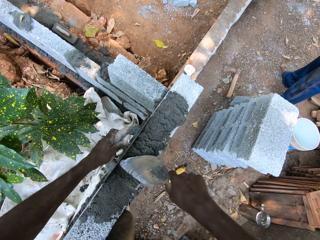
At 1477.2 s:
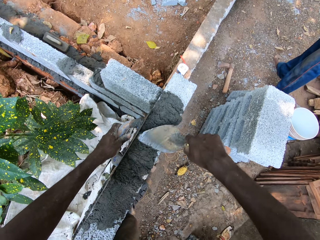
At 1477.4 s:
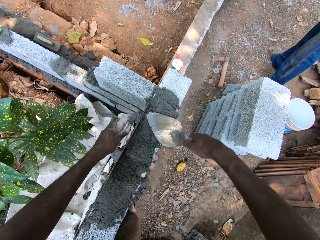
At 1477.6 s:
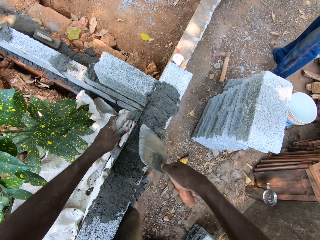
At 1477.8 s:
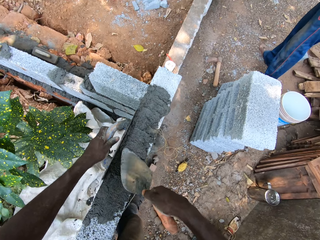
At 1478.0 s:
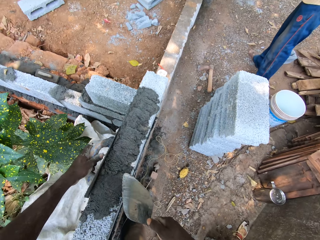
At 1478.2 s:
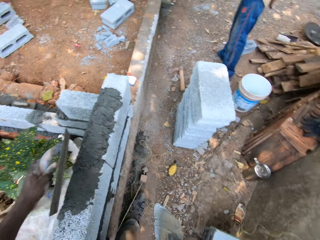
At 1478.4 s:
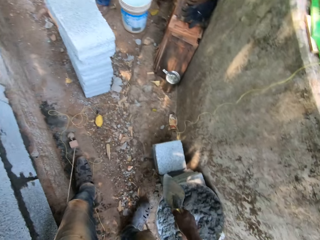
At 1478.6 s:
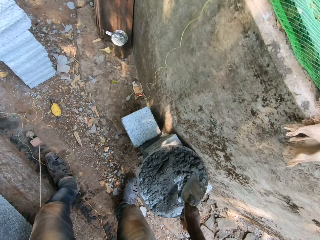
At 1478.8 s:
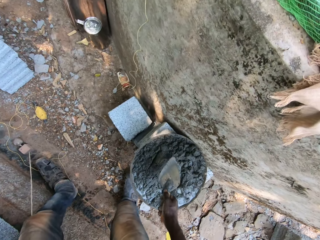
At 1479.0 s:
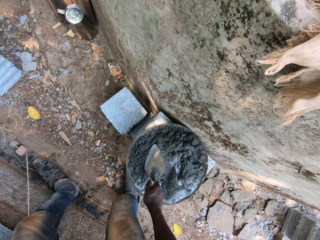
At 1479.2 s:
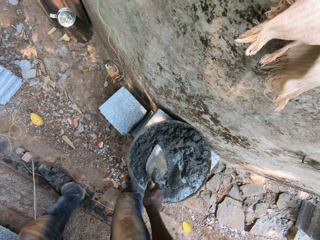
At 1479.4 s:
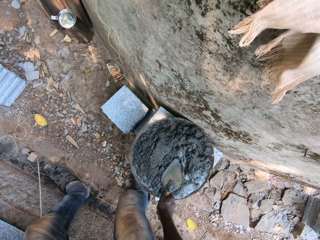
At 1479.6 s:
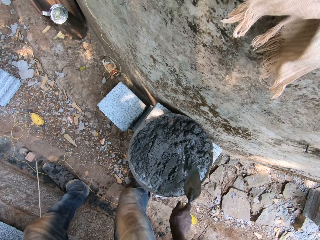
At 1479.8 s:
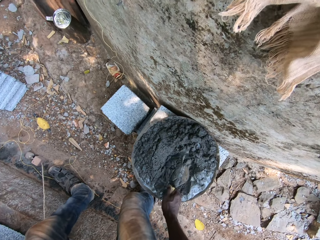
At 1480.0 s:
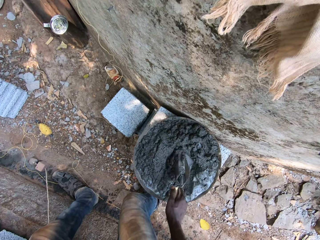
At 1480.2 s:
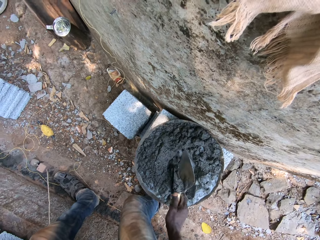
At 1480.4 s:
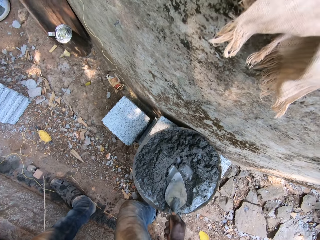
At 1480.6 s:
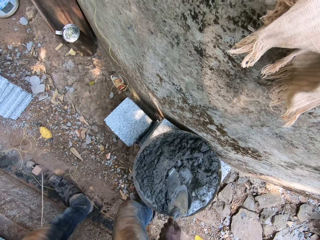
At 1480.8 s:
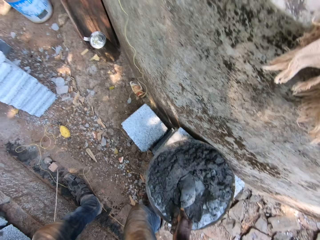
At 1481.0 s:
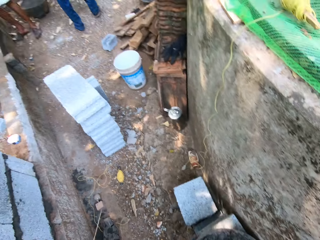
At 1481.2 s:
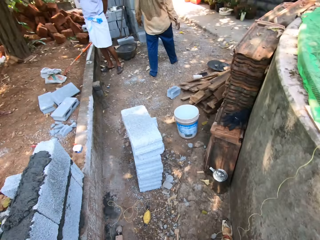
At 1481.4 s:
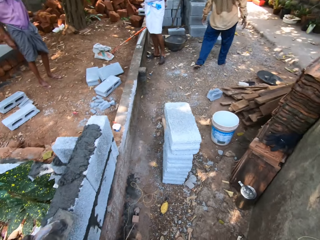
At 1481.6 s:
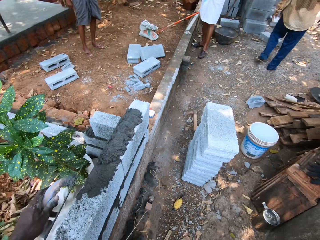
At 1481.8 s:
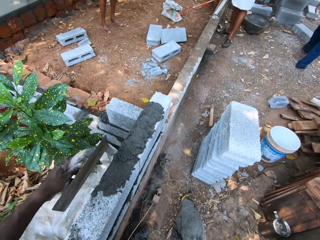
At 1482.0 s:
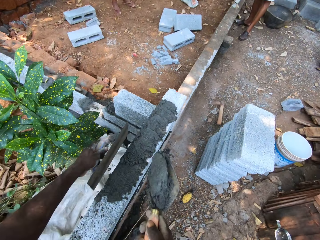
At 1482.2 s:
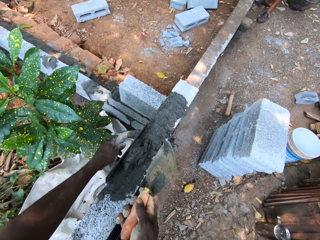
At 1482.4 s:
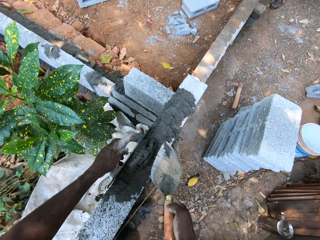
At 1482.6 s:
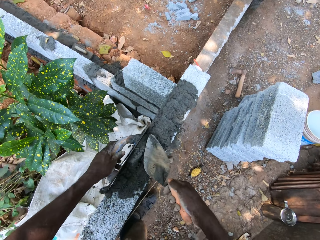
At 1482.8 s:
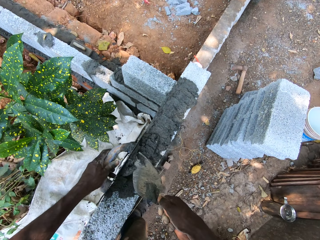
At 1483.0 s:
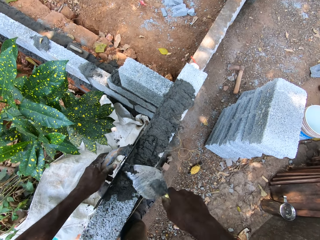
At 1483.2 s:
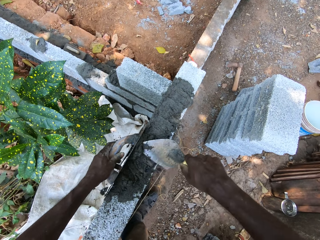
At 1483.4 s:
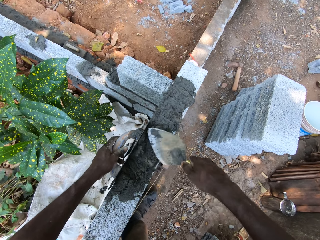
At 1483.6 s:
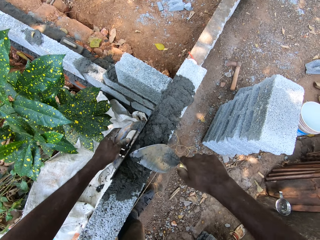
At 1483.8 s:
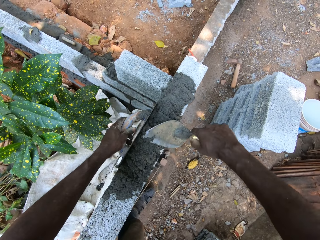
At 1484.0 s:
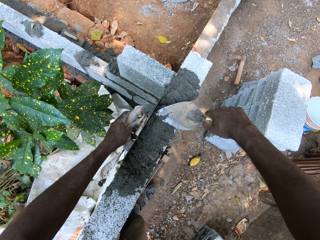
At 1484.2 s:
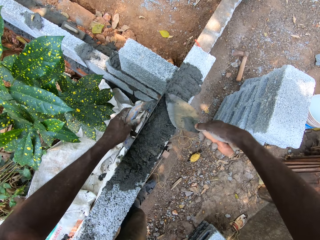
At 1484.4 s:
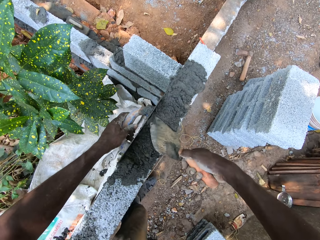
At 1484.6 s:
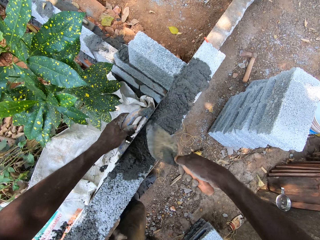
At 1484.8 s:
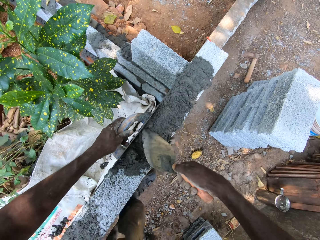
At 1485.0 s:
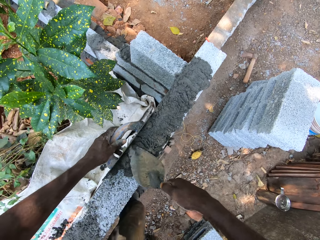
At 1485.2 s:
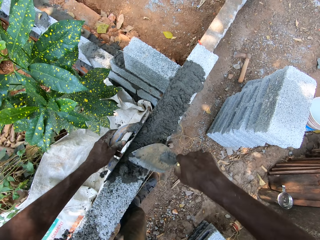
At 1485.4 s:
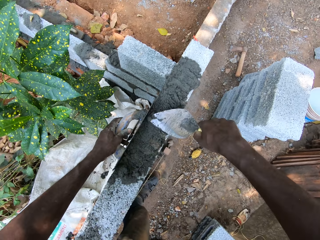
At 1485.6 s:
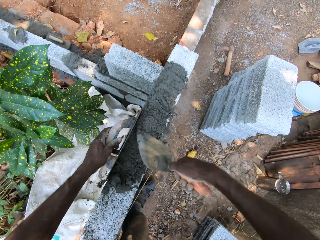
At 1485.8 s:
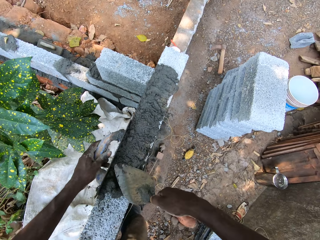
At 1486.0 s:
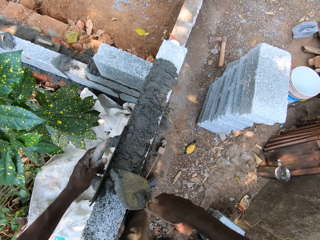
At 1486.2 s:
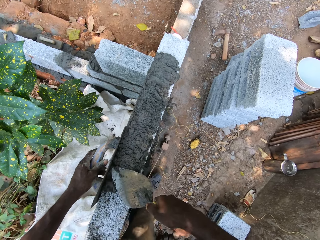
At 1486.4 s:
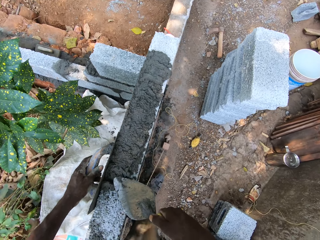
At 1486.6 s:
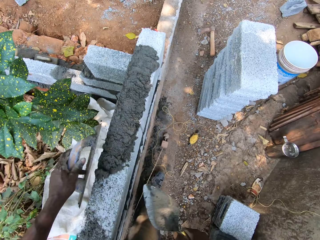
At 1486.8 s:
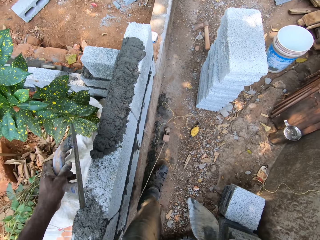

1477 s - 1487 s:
The camera wearer interacts with a man. He takes cement or concrete from the tray with the trowel in his right hand. He mixes the concrete with the trowel. He applies the cement on the wall with the trowel in his right hand. He levels the concrete.

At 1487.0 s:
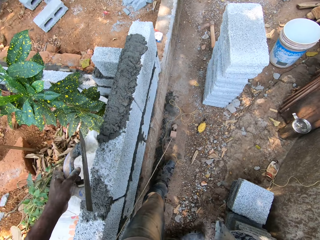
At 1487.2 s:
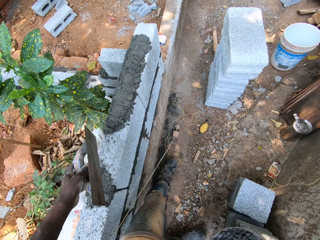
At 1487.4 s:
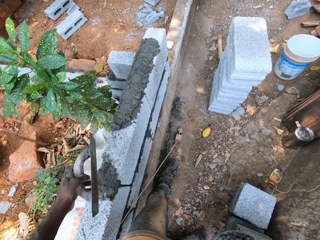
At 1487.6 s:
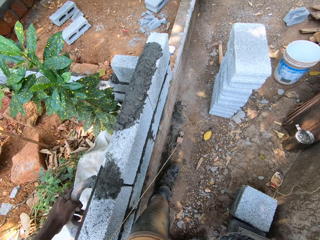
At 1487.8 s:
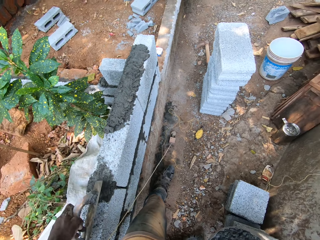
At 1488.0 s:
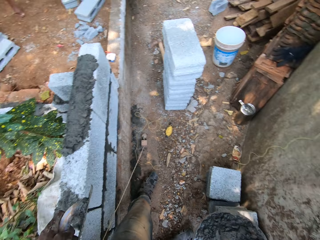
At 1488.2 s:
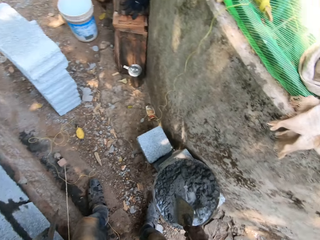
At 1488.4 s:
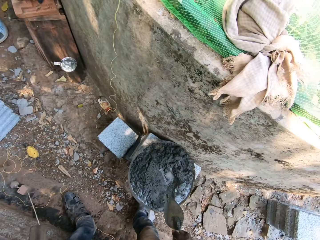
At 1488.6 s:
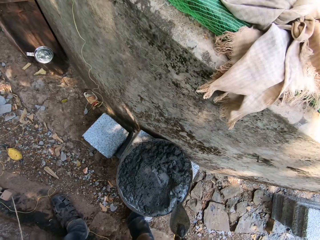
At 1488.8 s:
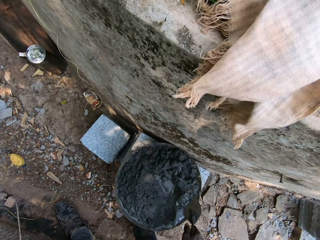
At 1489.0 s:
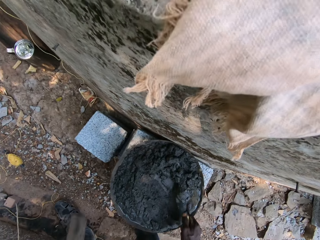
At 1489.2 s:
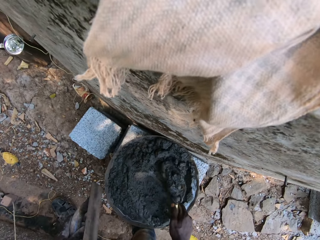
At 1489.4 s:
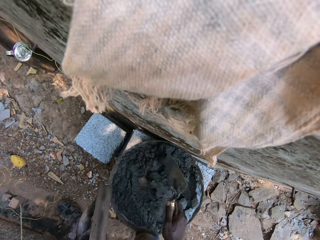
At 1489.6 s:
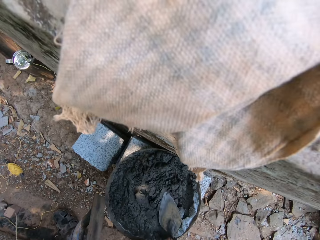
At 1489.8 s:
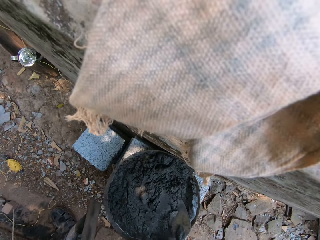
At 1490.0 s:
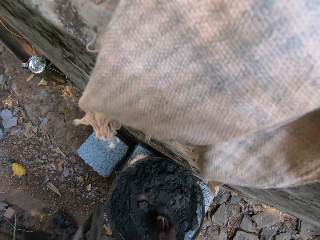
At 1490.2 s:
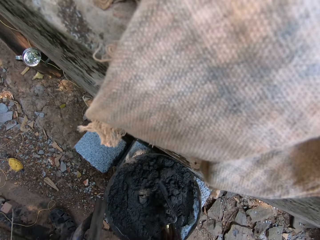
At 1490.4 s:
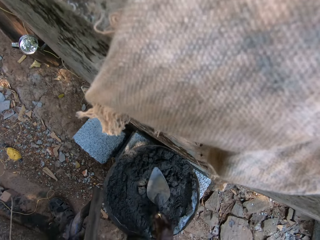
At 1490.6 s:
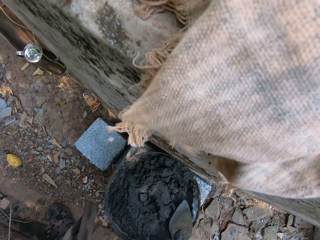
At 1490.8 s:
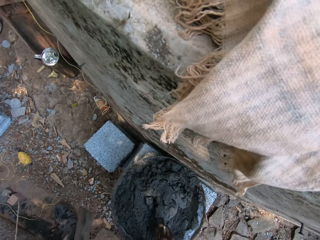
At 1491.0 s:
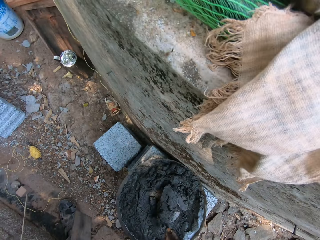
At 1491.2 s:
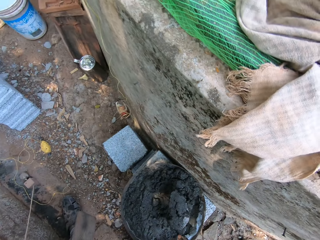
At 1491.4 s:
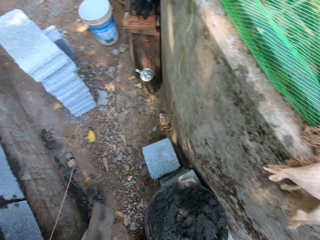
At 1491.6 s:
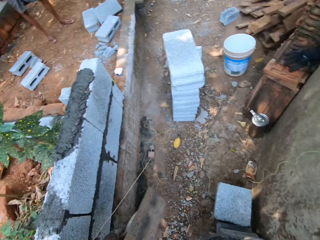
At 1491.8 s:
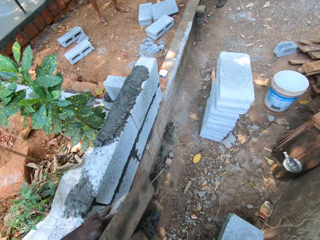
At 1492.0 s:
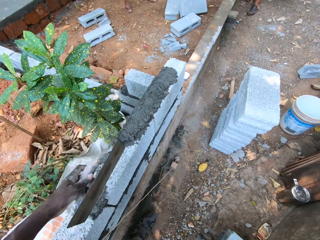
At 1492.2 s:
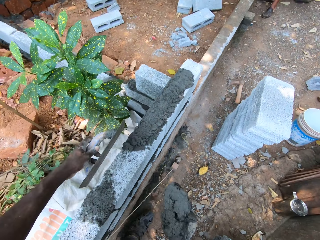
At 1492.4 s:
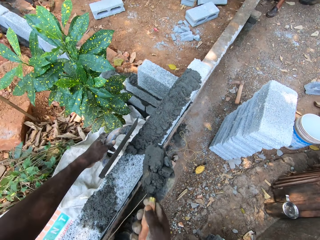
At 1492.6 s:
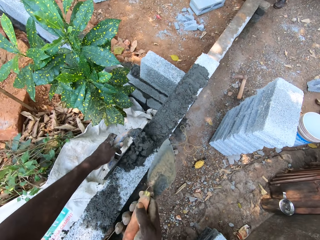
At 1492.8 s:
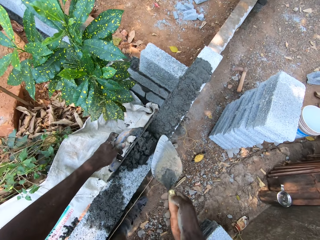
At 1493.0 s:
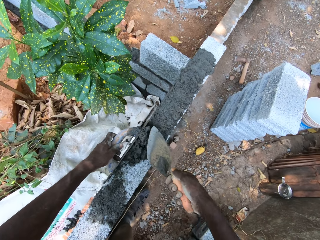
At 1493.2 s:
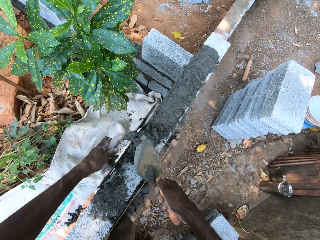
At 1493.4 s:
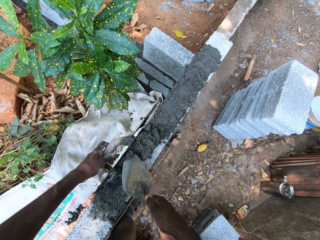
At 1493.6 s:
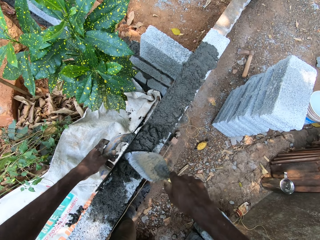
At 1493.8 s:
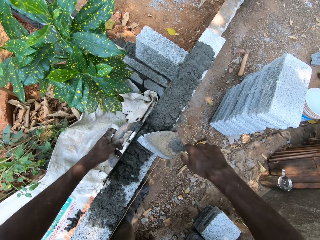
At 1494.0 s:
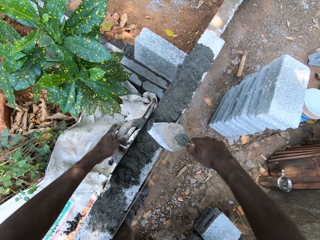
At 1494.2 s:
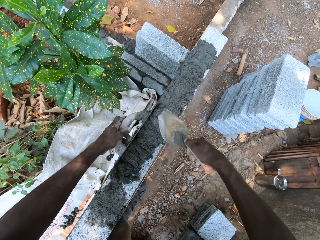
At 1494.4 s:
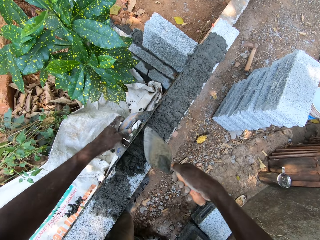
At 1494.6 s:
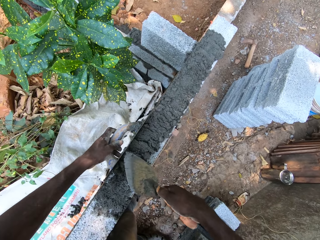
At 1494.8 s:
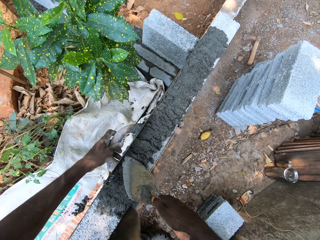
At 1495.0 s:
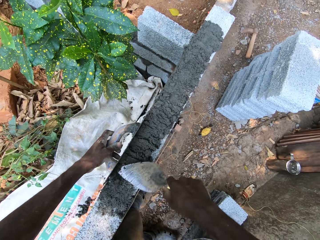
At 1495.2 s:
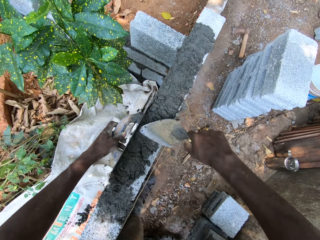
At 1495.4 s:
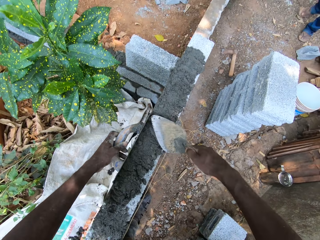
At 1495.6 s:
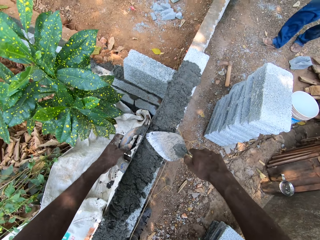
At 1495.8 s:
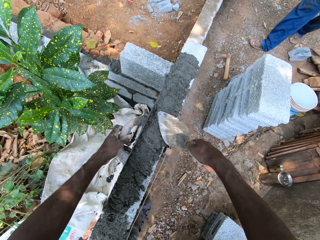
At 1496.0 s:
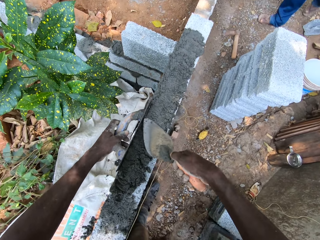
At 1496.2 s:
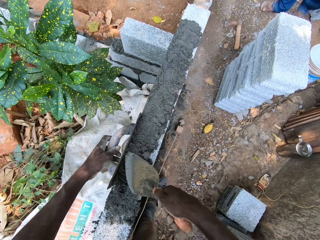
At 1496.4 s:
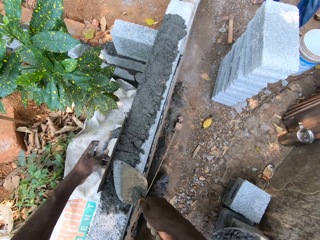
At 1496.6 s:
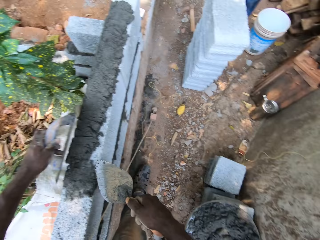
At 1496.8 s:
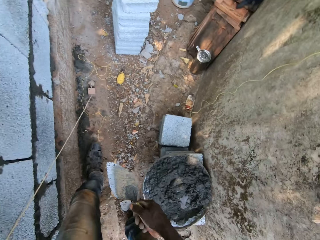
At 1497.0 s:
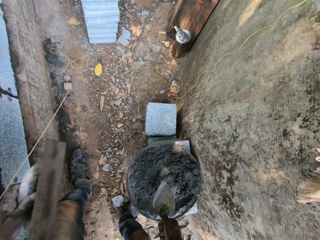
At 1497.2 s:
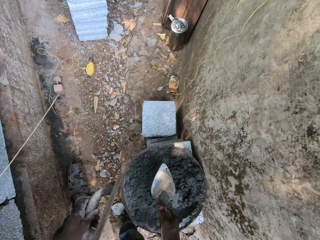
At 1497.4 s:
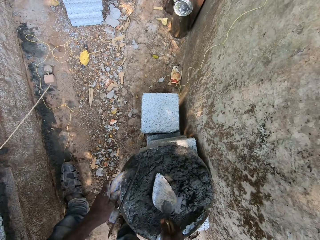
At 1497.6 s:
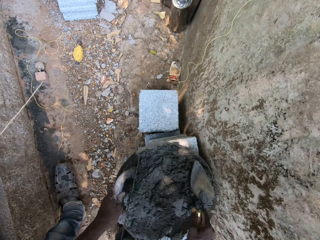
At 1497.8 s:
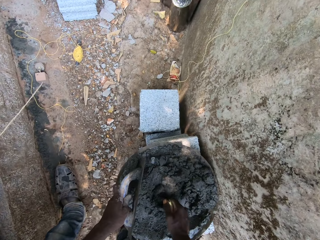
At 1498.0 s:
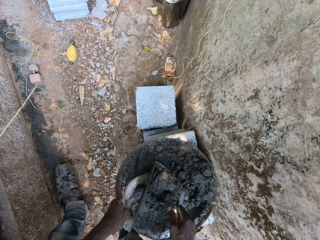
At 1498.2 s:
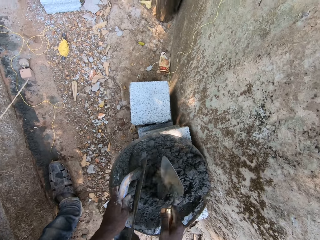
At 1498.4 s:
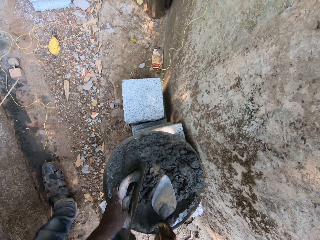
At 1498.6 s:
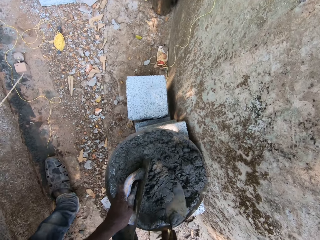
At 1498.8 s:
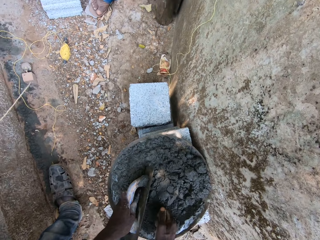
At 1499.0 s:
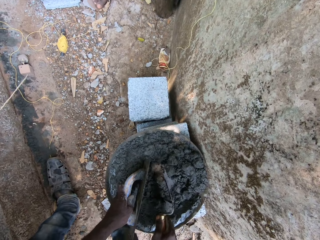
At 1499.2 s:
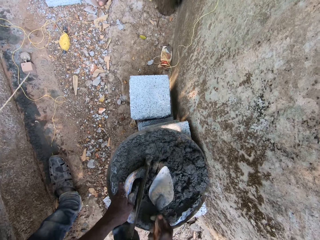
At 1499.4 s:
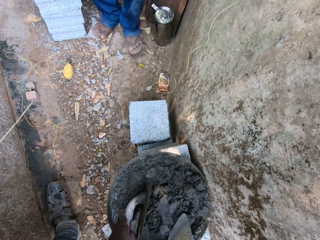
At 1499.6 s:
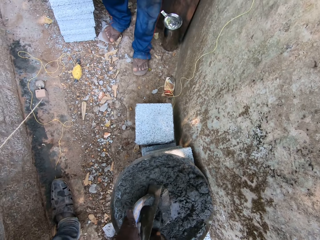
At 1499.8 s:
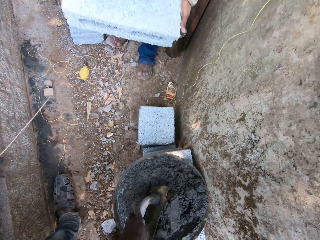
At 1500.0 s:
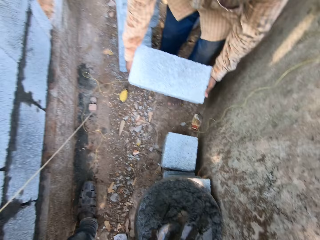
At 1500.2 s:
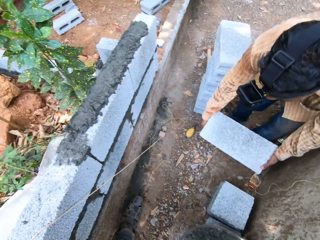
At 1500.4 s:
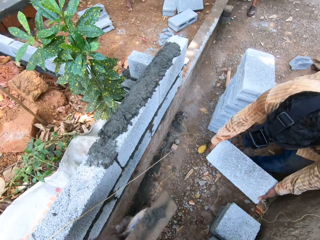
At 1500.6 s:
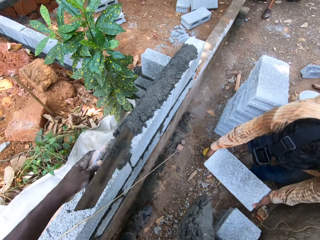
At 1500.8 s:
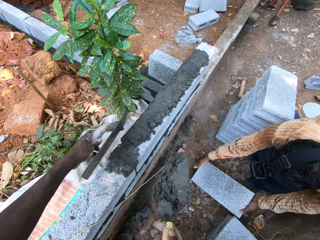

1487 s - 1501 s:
The camera wearer scoops cement or concrete from the tray with the trowel in his right hand. He mixes the concrete with the trowel. He applies the cement on the wall with the trowel in his right hand. He interacts with a man. He levels the concrete on the wall. He interacts with the man. He takes the cement from the tray with the trowel in his right hand. He mixes the concrete with the trowel. The man drops a brick on the ground with both hands.
